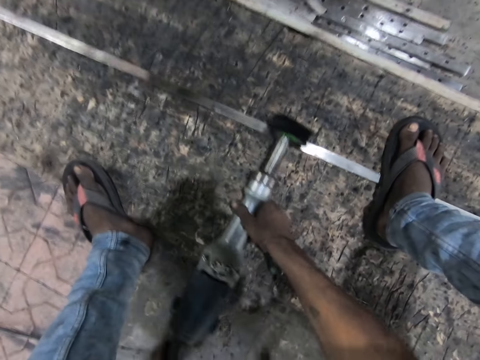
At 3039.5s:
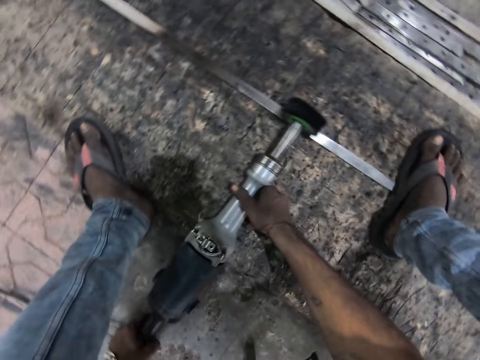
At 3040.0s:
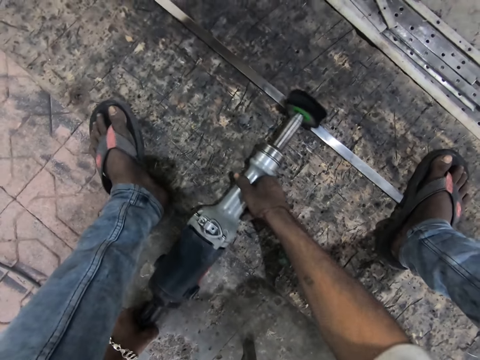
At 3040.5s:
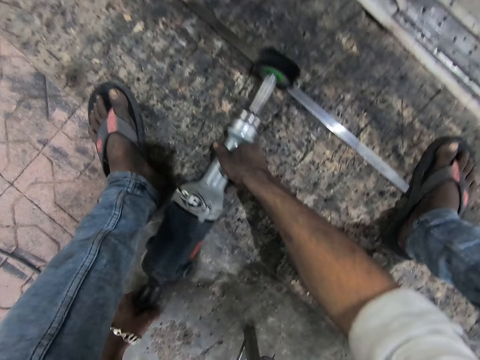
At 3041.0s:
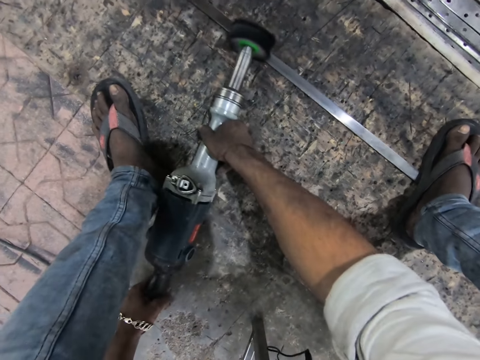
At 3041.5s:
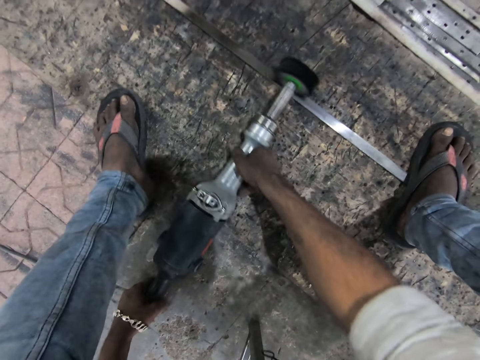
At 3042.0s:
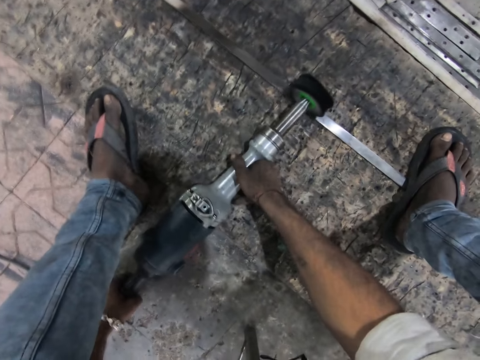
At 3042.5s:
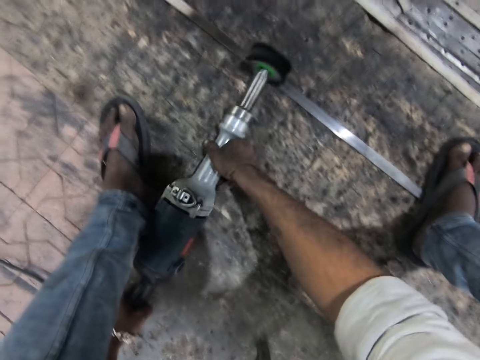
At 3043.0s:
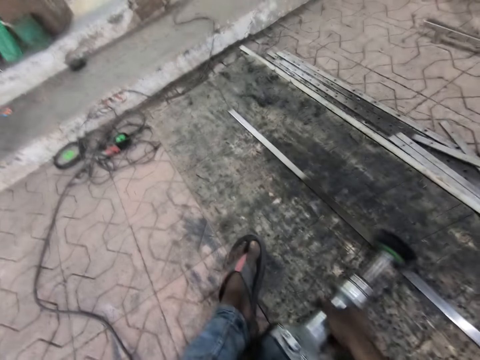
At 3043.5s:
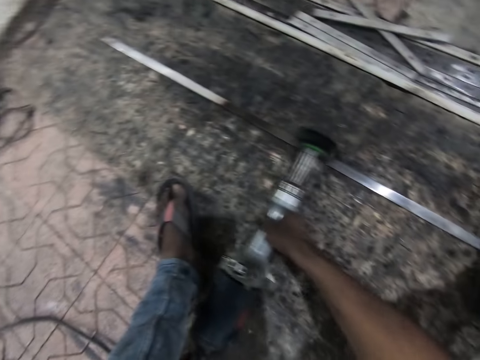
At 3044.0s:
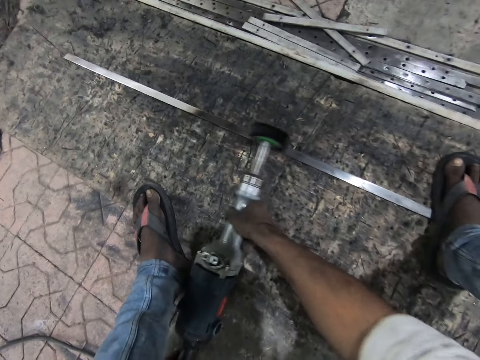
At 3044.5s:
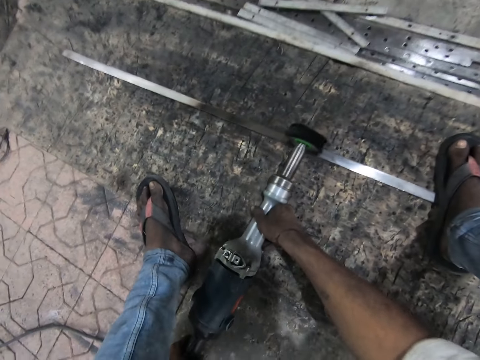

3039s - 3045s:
The camera wearer holds the grinder and grinds the metal.

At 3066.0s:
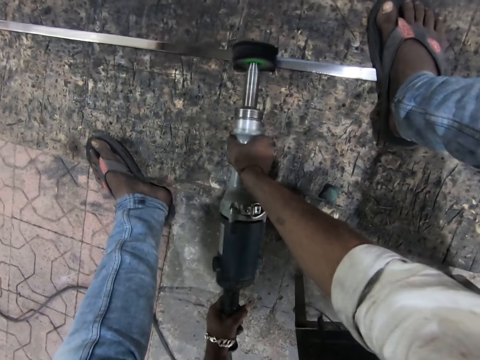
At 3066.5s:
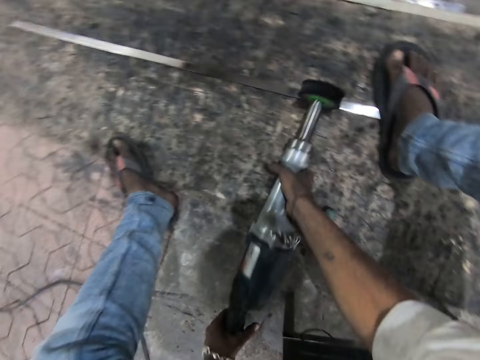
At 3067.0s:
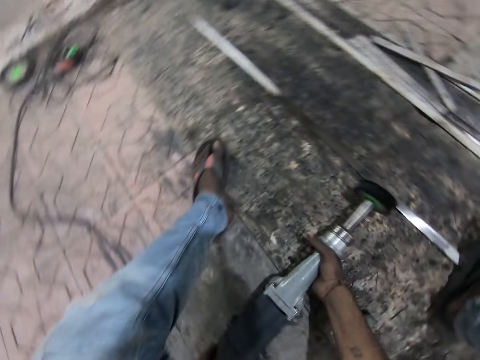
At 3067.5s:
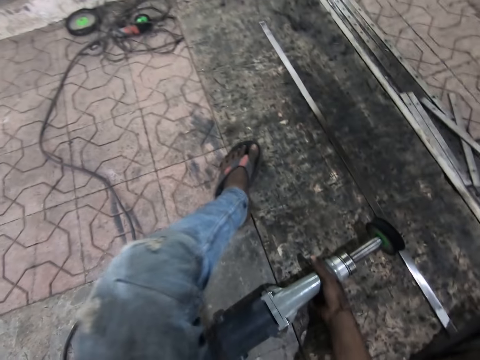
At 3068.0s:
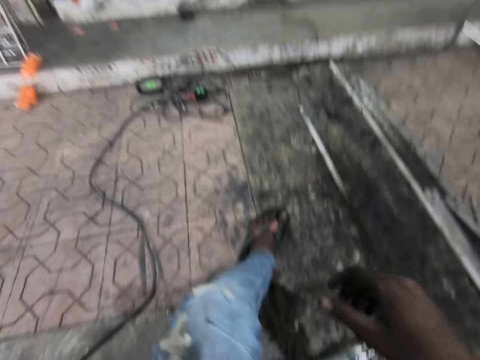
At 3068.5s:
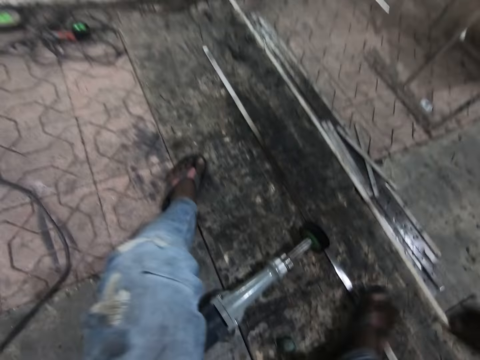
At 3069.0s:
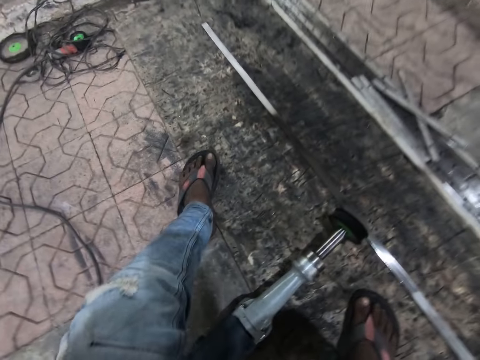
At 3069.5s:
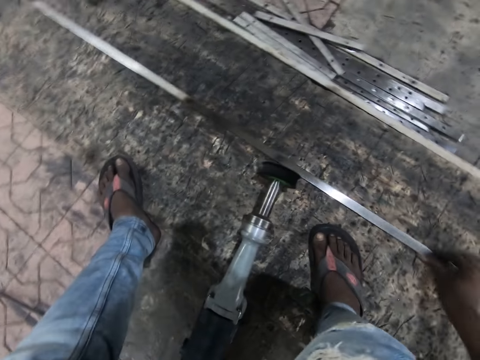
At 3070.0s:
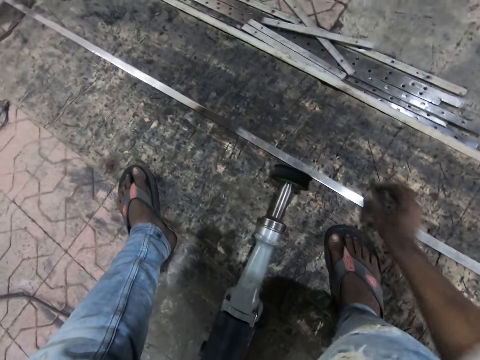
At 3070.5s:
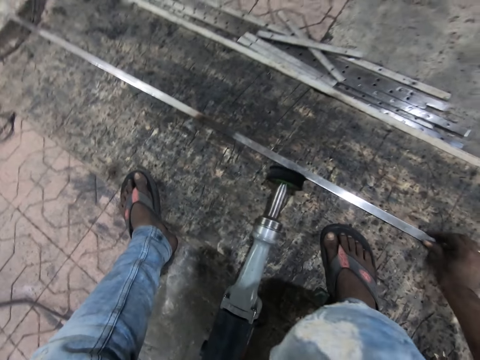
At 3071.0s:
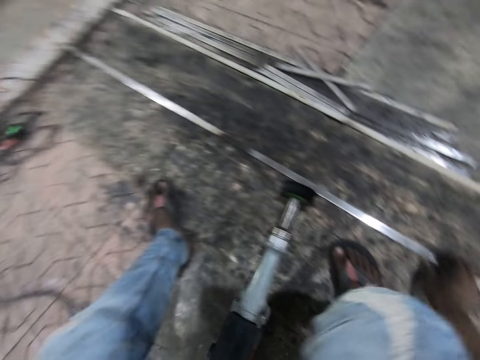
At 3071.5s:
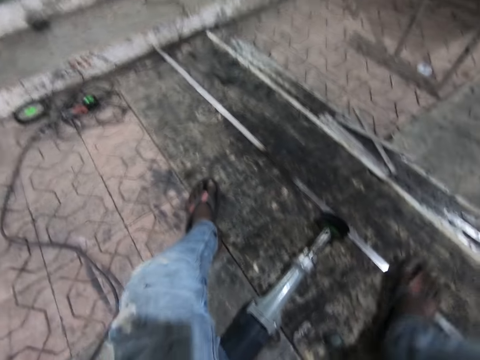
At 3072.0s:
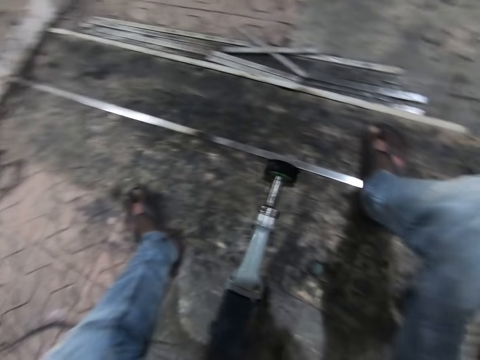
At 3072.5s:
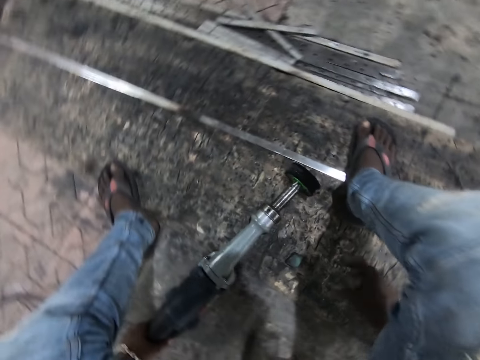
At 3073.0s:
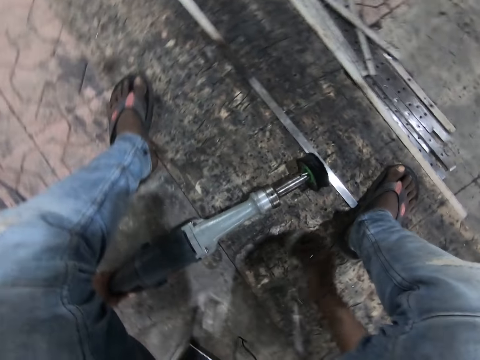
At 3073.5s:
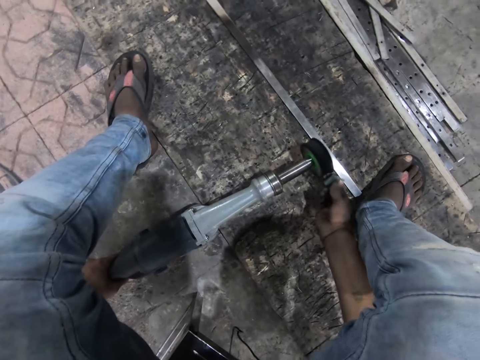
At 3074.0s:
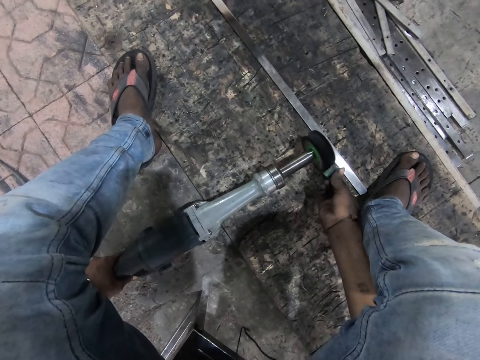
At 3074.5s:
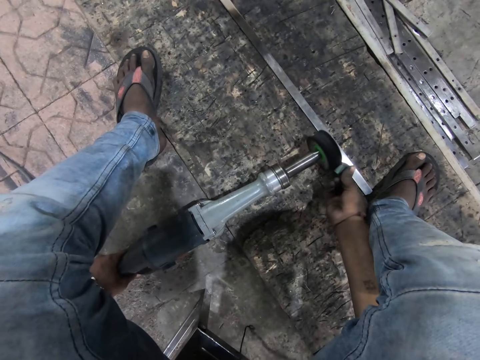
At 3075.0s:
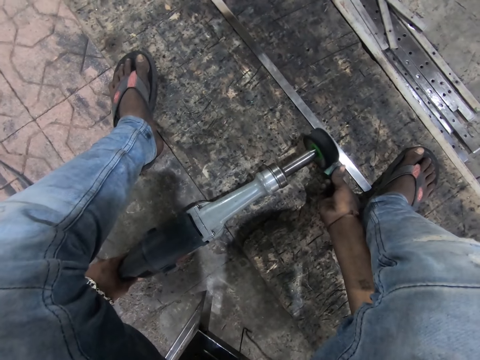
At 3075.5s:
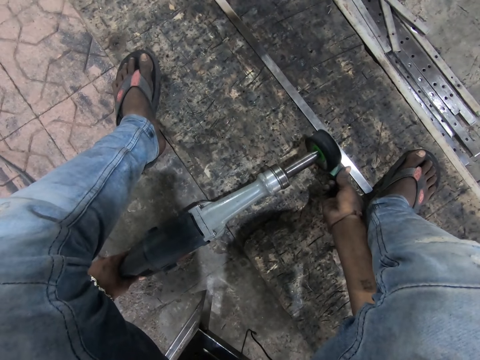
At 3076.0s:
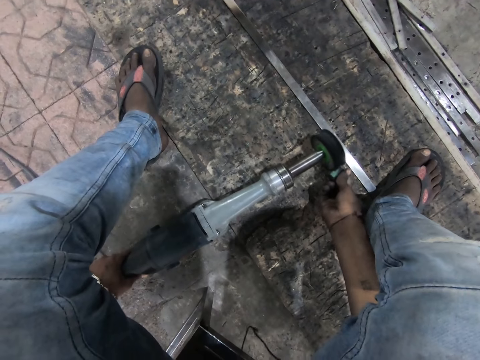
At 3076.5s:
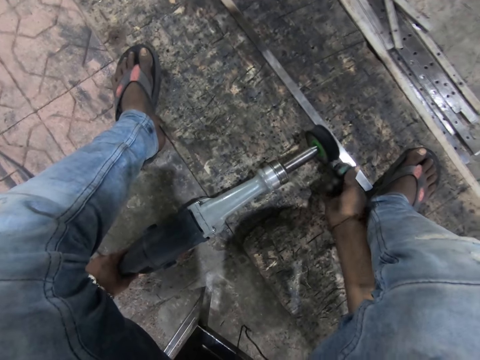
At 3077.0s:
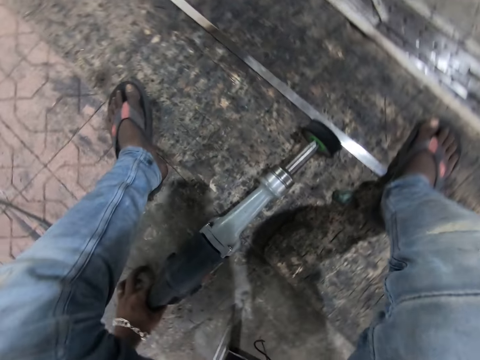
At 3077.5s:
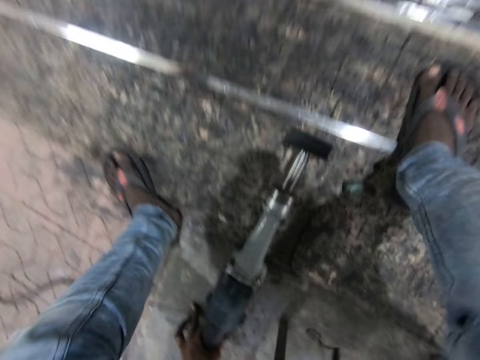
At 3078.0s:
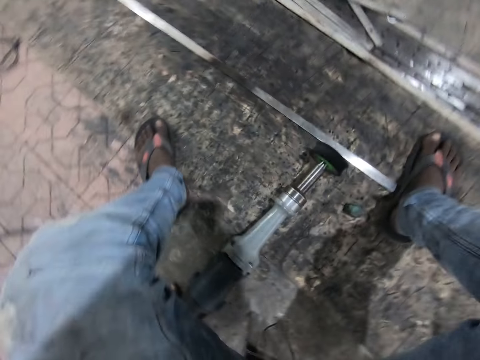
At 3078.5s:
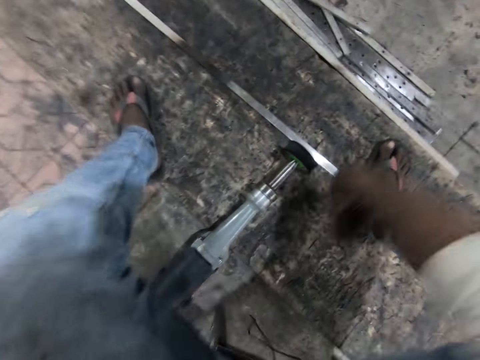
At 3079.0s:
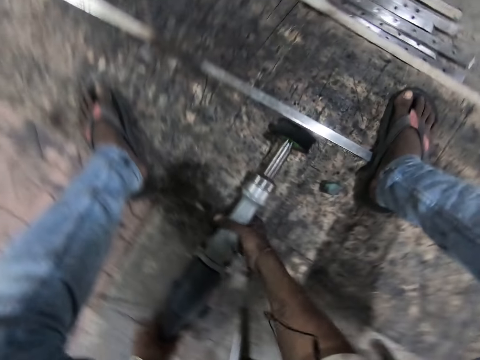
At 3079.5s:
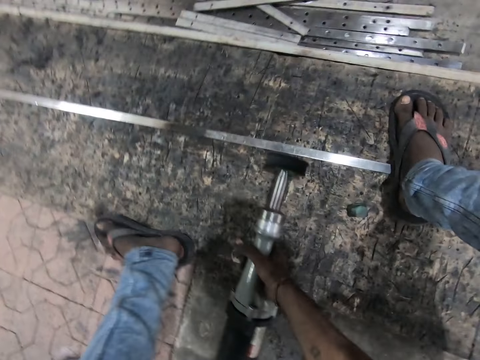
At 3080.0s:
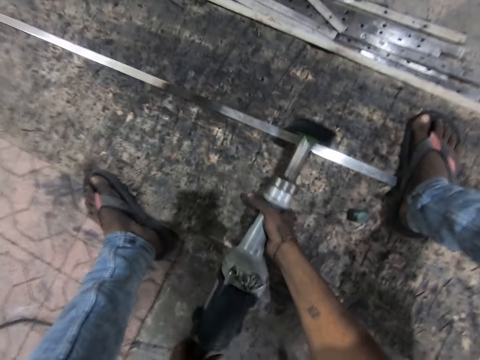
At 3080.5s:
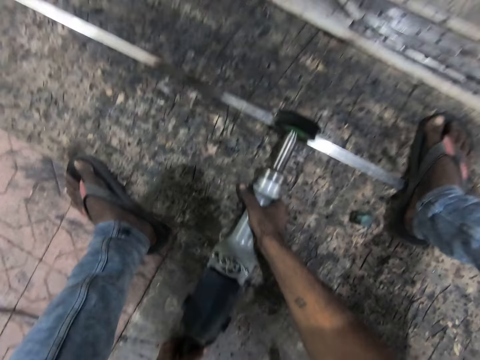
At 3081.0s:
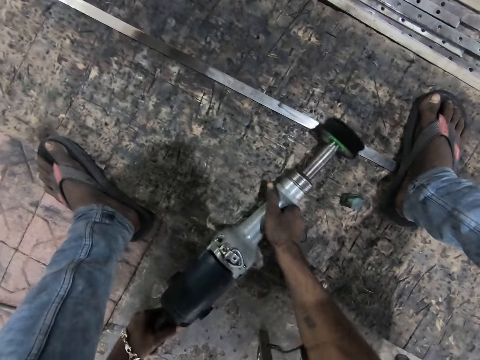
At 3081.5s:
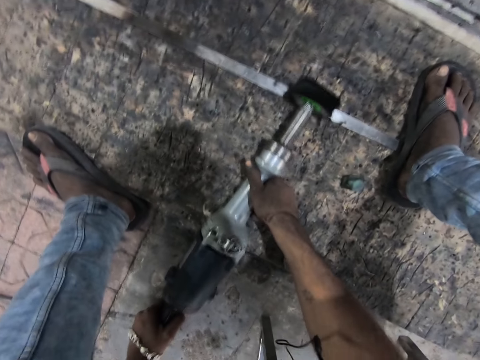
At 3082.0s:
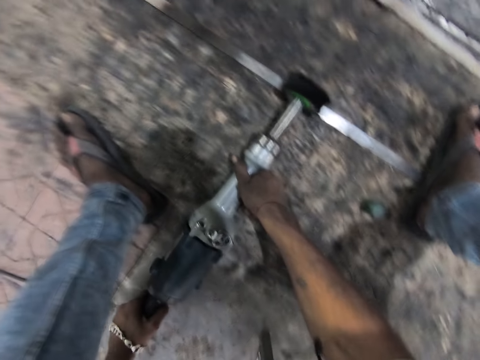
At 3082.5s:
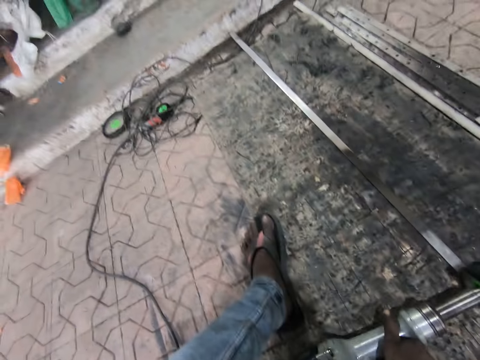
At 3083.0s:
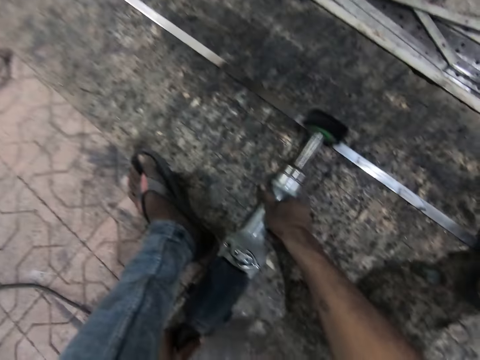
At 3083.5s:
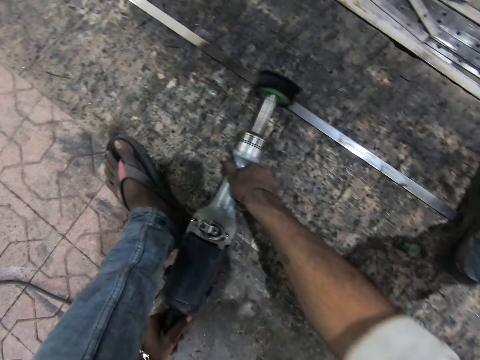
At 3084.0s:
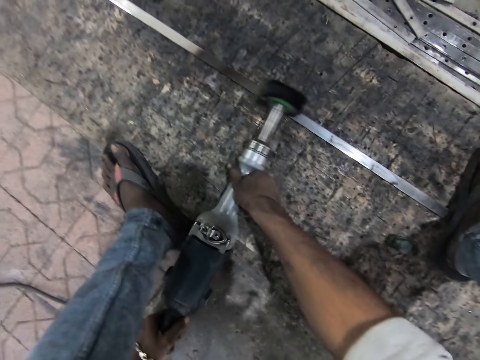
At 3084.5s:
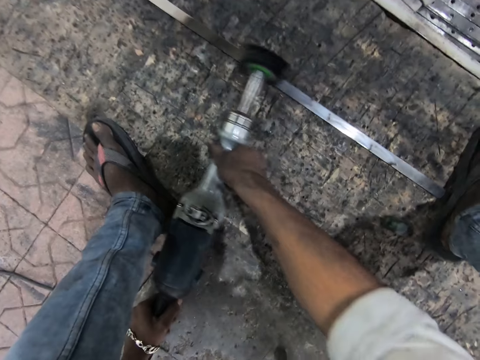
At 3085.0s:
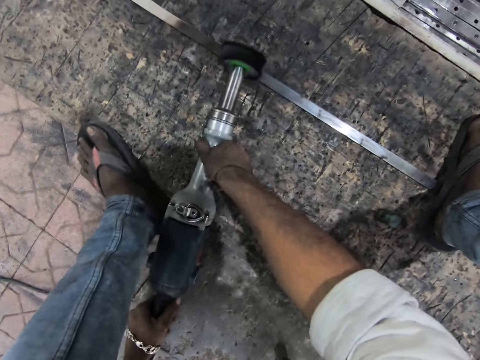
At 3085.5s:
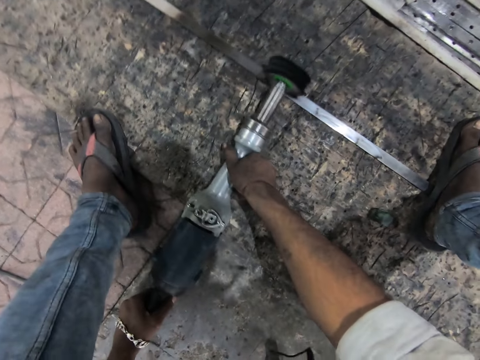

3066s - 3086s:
The camera wearer puts the grinder on the metal. They move the metal. They step on the metal with the leg. They pick up the sponge. They wipe the grinder with the sponge. They put the sponge on the floor. They hold the grinder. They grind the metal.
